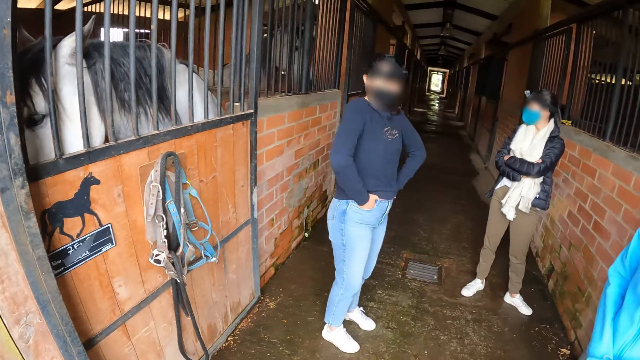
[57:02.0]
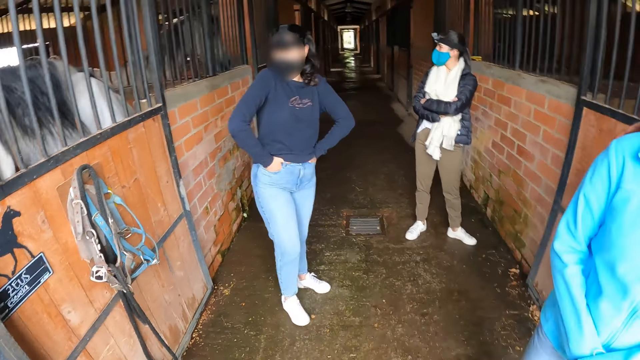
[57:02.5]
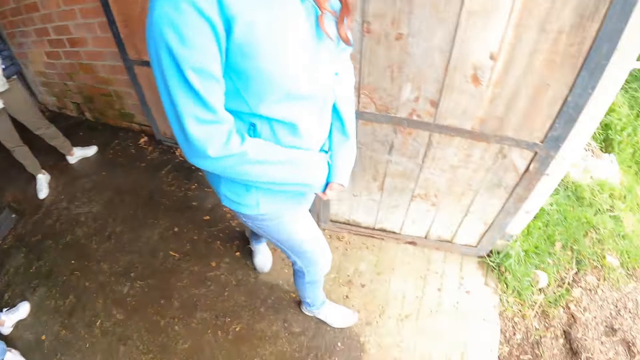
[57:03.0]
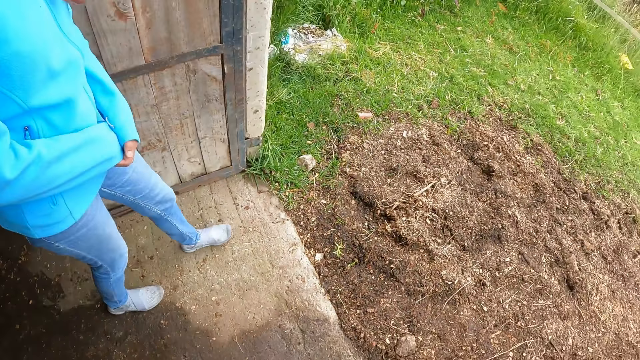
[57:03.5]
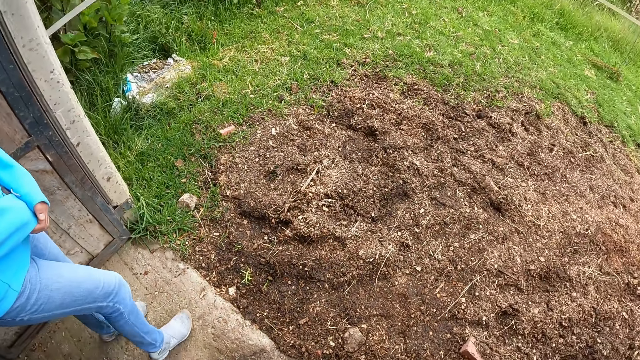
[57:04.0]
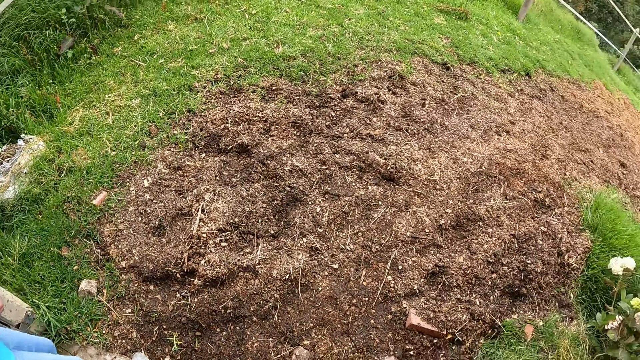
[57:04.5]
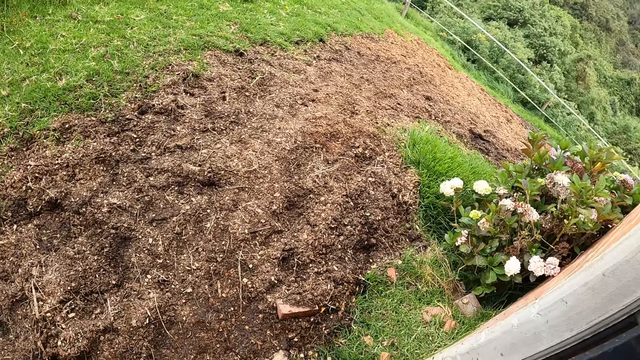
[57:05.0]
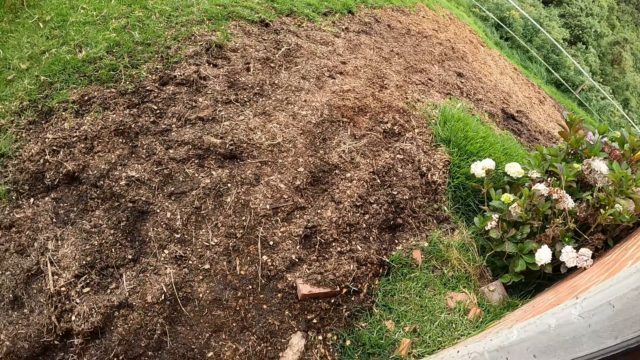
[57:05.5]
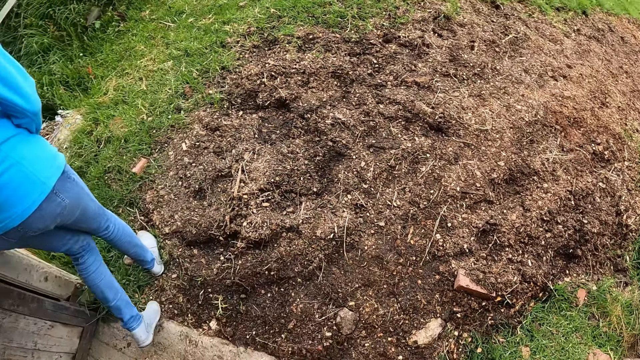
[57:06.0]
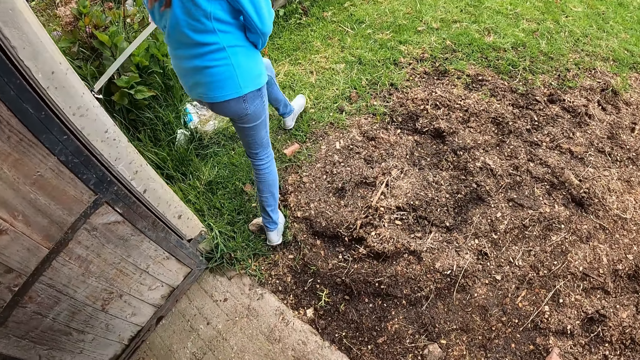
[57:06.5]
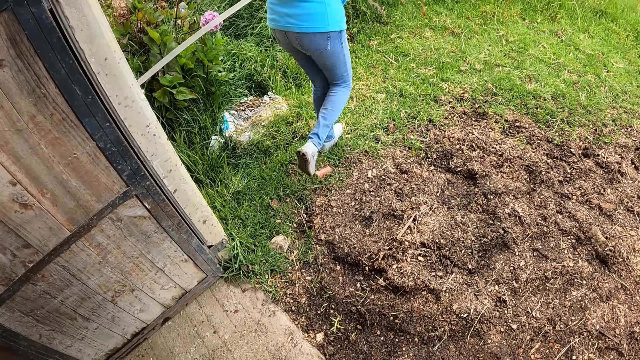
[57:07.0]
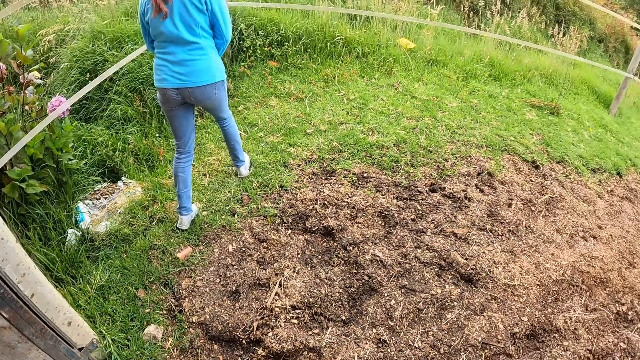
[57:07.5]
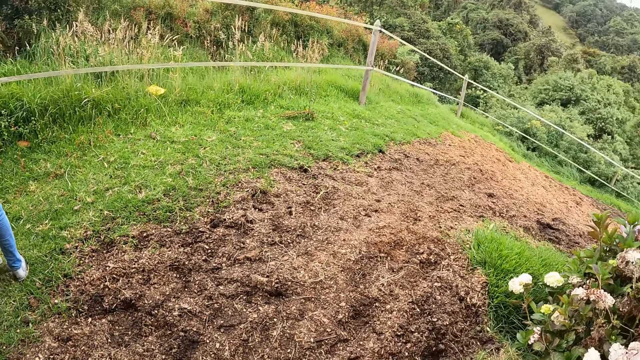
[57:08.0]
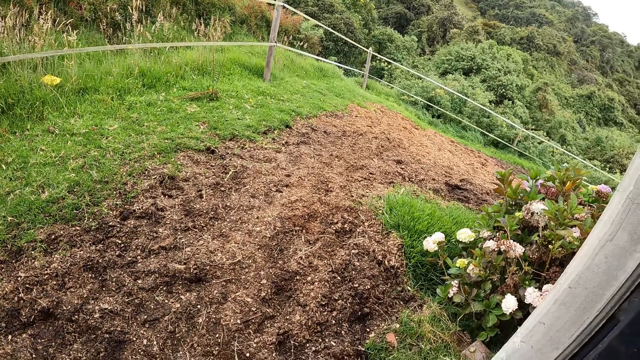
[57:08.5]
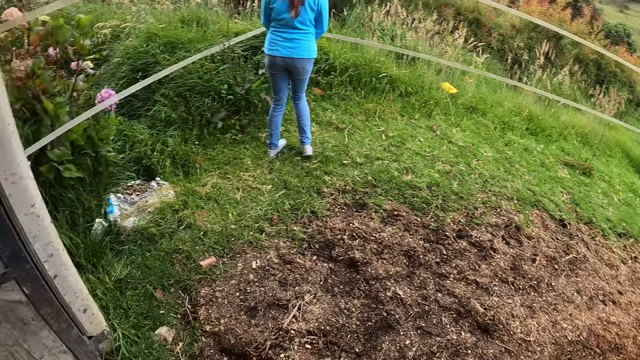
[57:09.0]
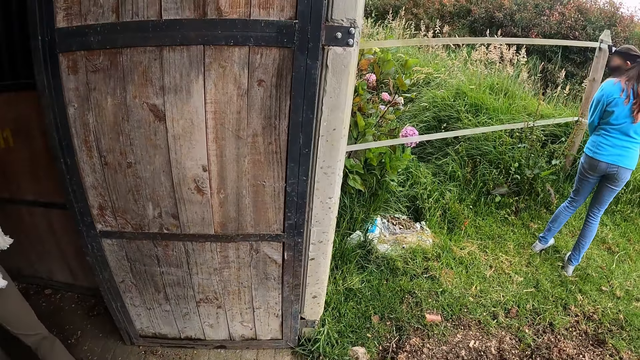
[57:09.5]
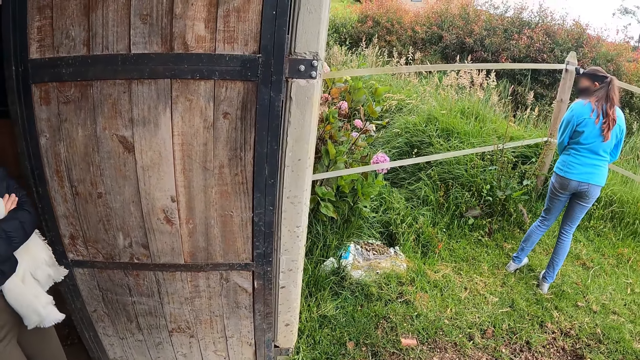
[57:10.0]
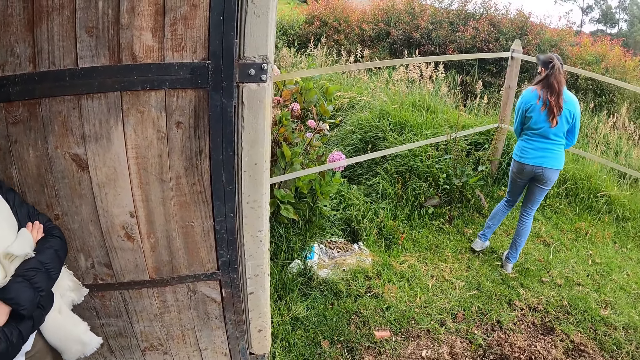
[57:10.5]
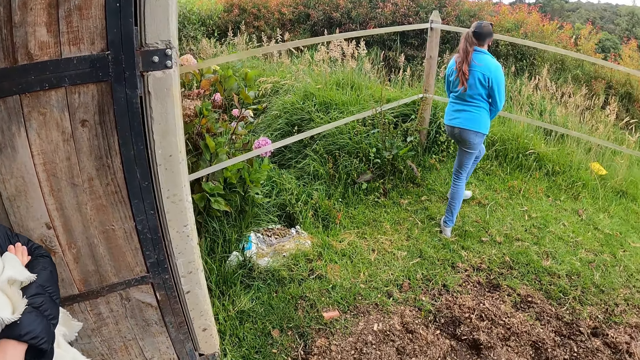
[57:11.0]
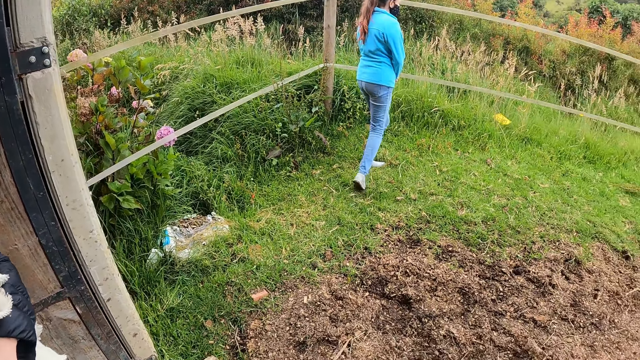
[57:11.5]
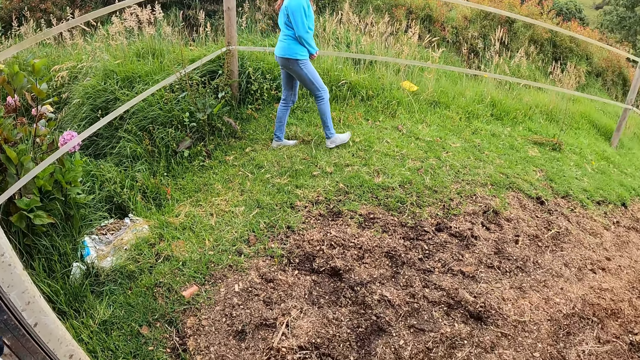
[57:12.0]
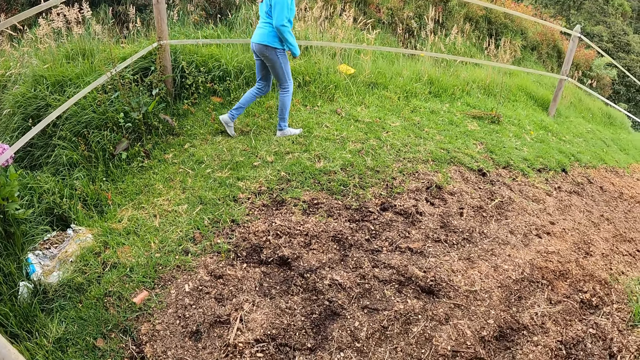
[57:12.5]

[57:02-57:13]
The camera wearer walks. They look around.

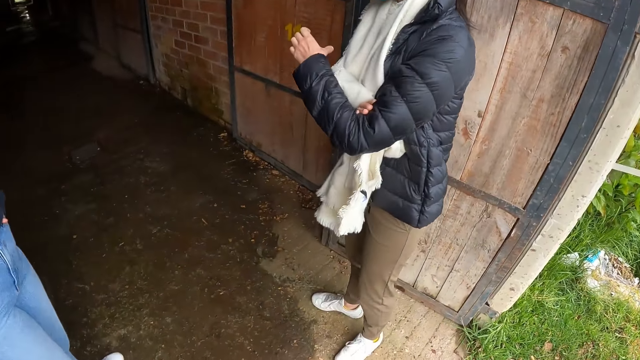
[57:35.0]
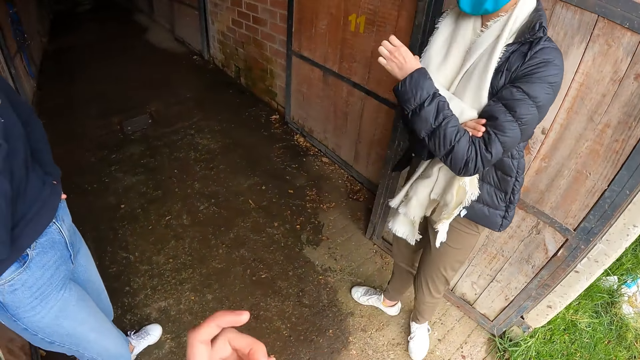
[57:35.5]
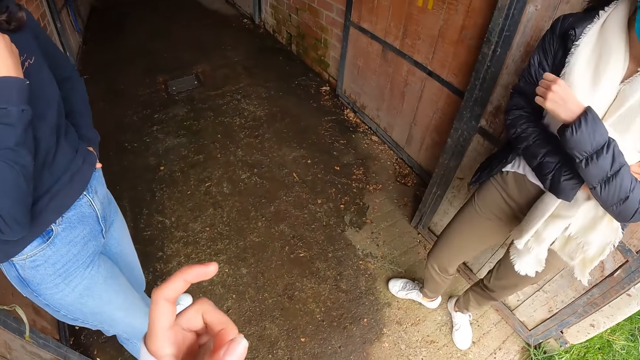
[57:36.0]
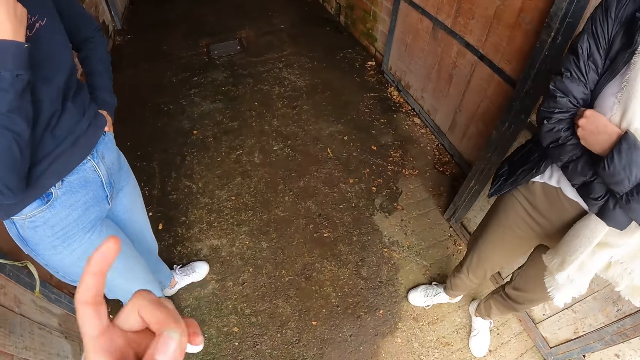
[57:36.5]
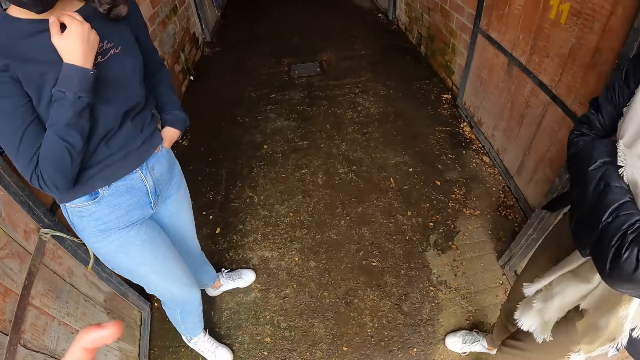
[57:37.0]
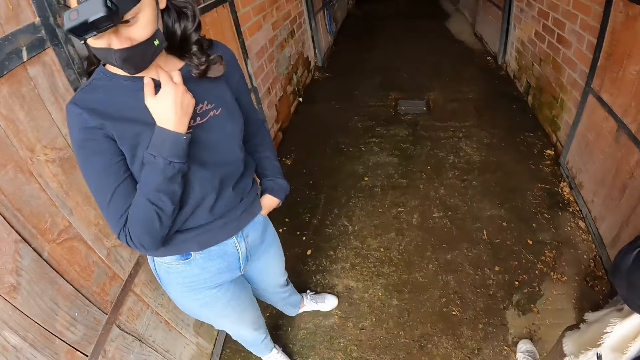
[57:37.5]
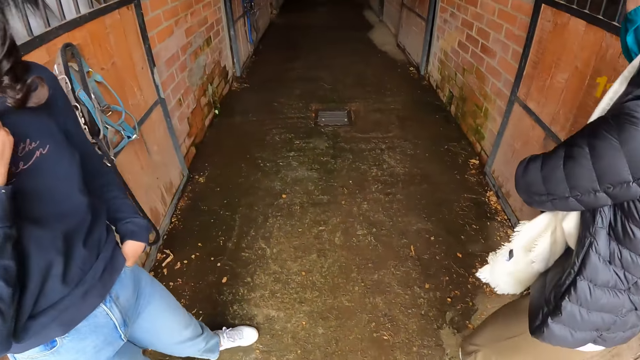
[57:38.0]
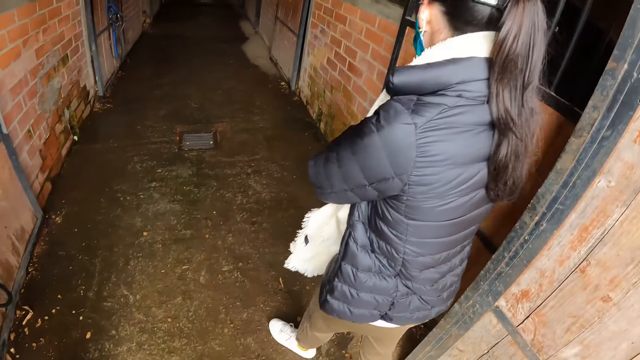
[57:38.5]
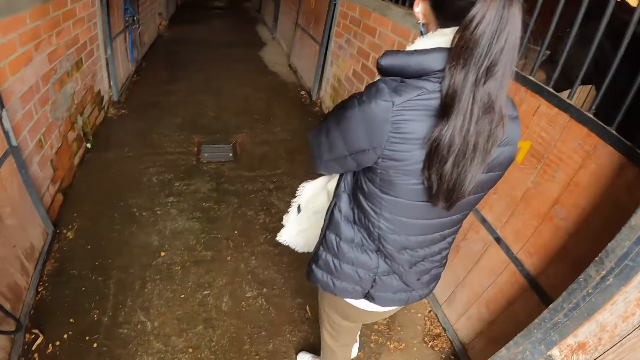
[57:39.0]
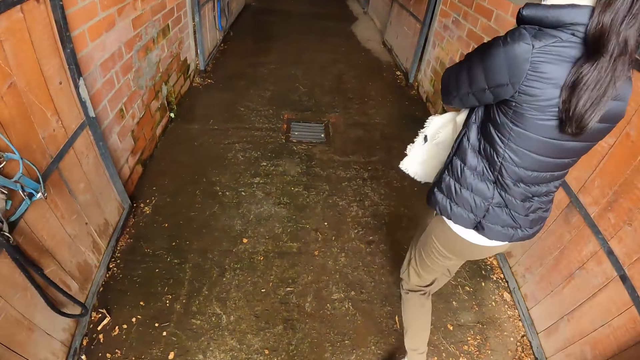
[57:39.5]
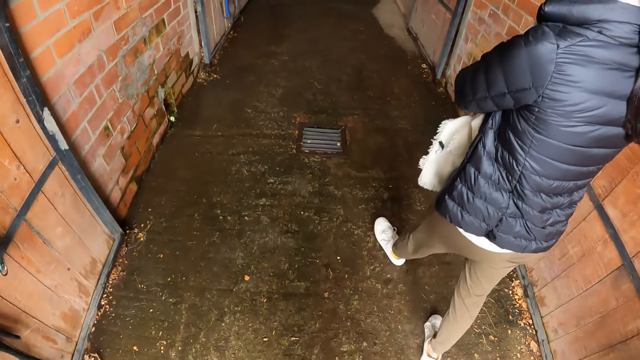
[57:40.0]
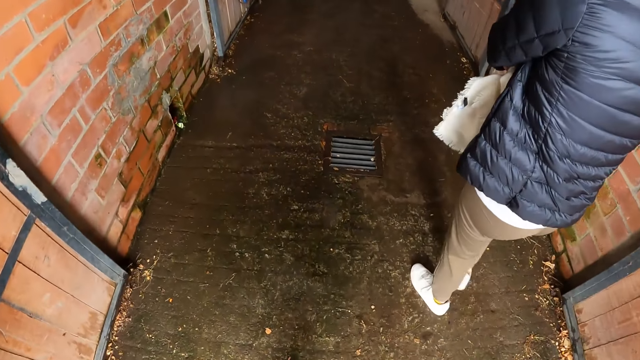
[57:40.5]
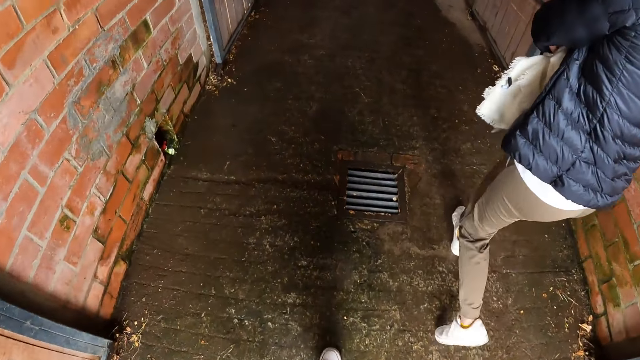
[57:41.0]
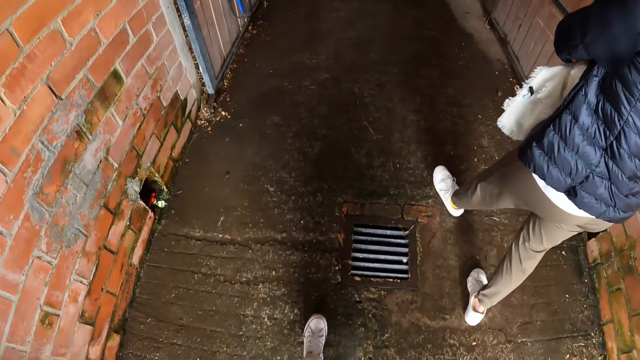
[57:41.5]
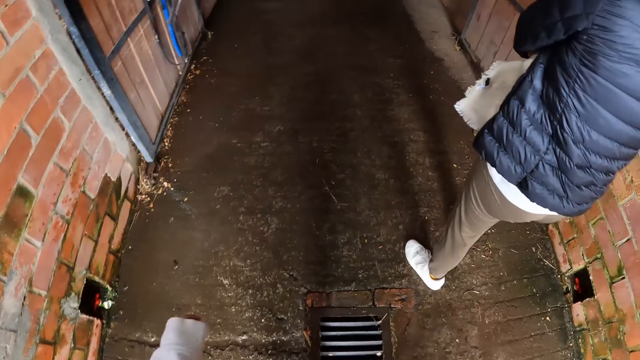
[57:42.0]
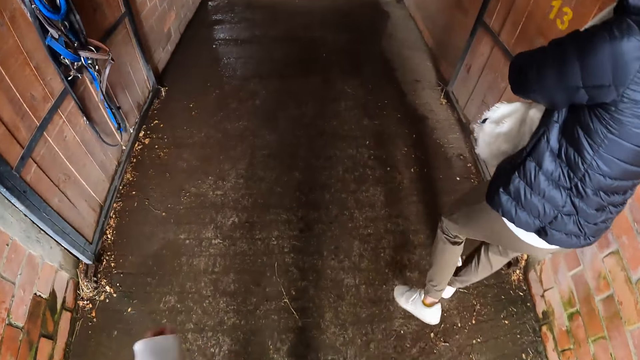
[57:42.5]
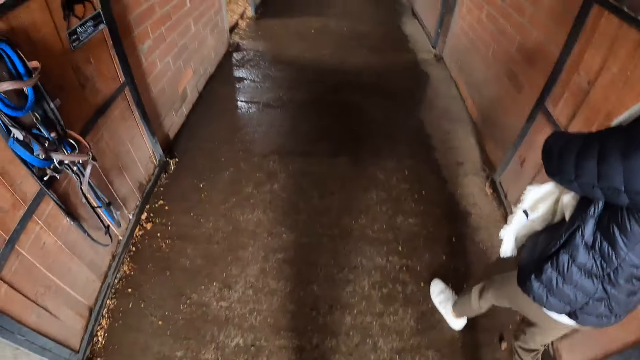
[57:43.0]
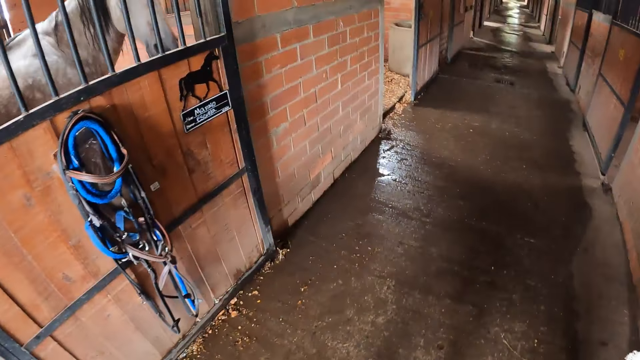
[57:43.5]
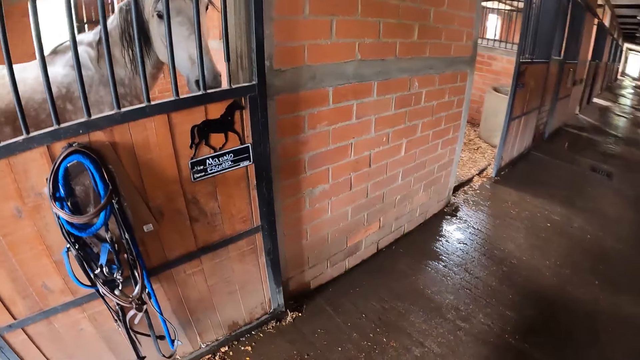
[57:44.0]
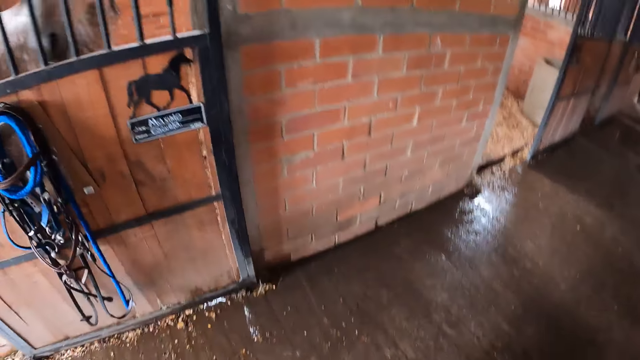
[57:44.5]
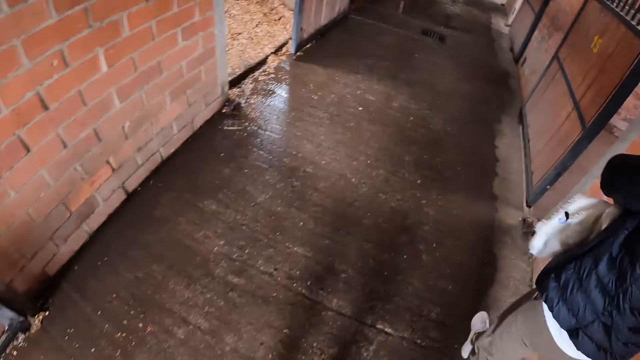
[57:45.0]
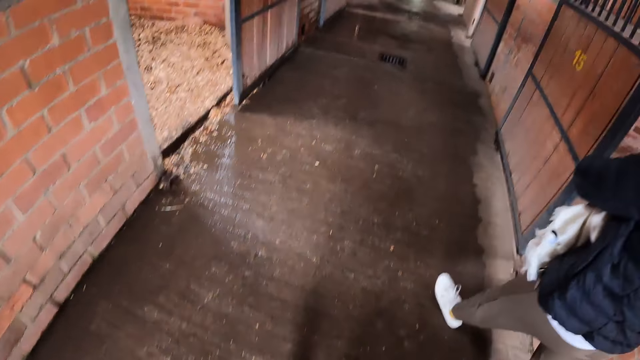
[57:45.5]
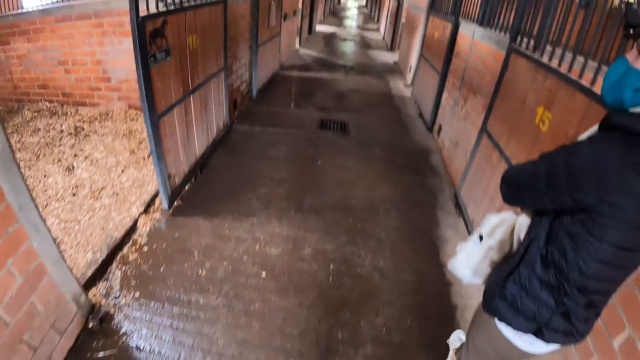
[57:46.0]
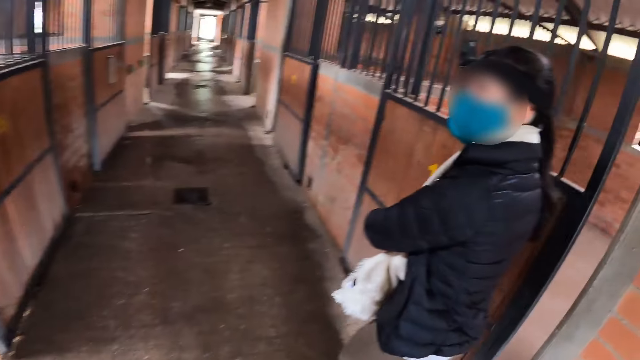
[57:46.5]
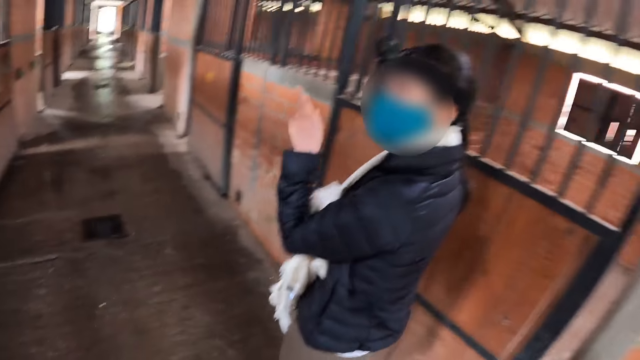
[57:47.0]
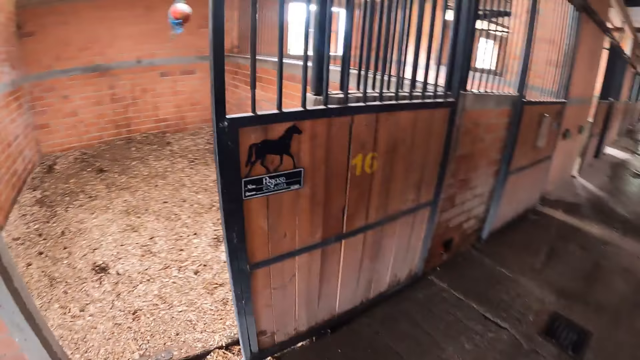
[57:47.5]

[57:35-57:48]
The camera wearer moves hands. A woman walks.
